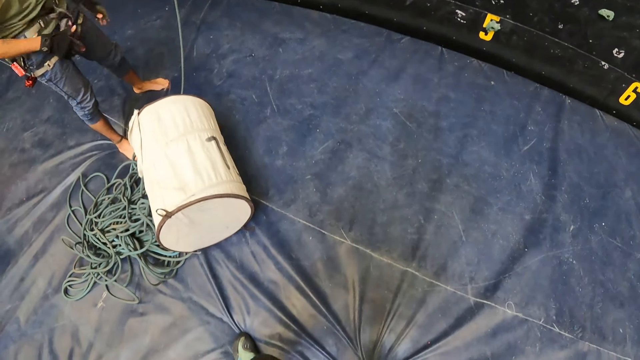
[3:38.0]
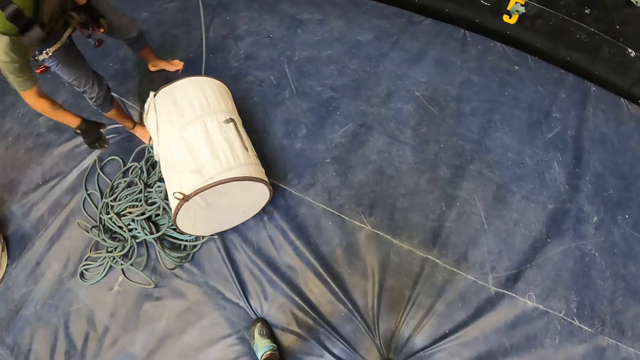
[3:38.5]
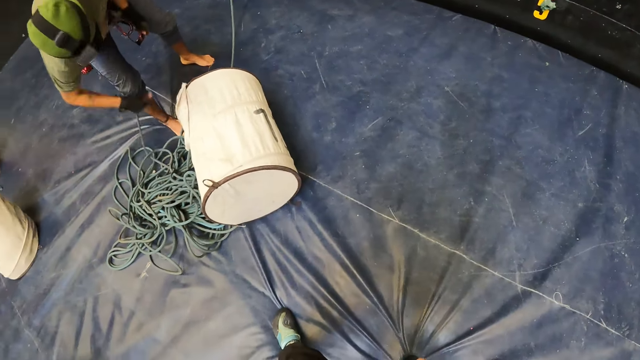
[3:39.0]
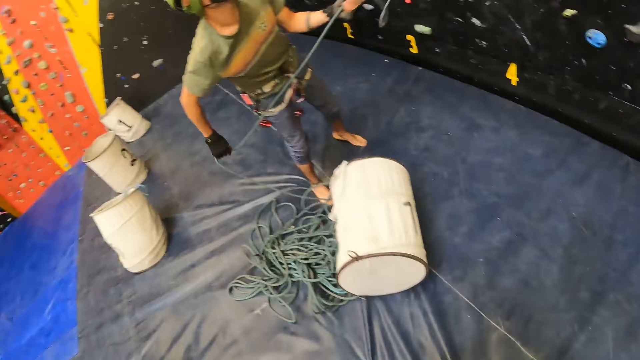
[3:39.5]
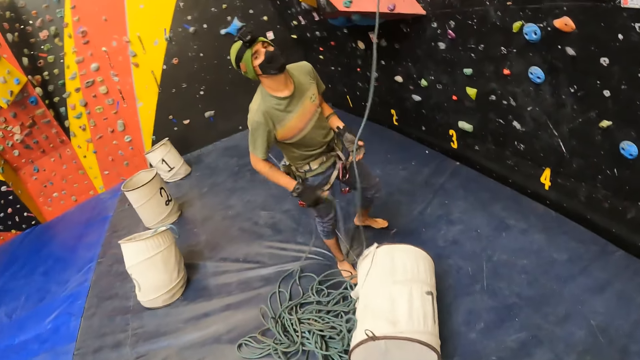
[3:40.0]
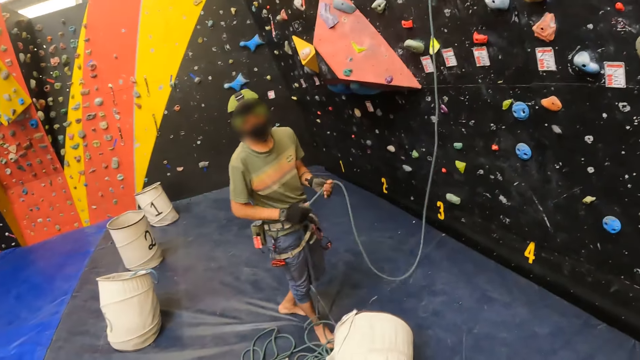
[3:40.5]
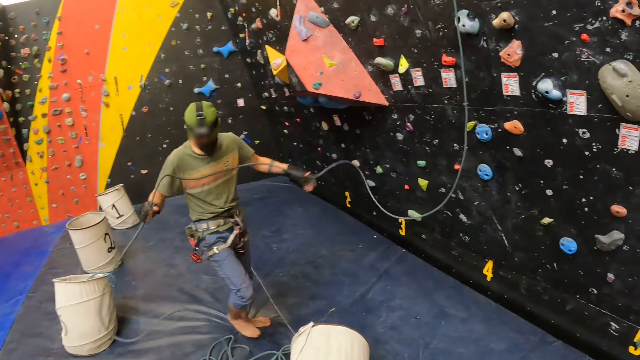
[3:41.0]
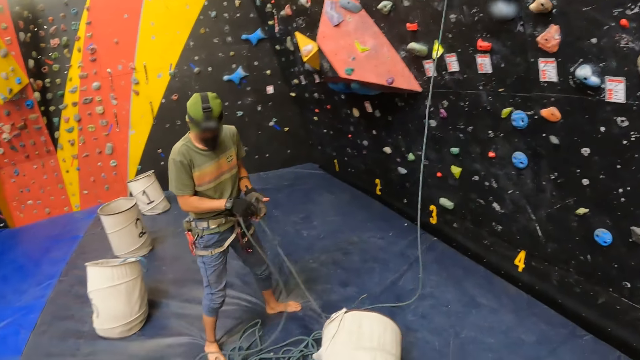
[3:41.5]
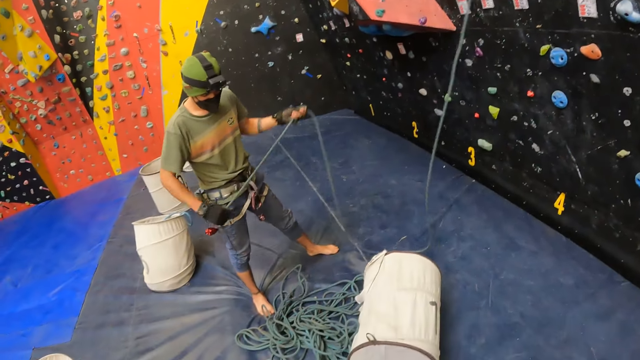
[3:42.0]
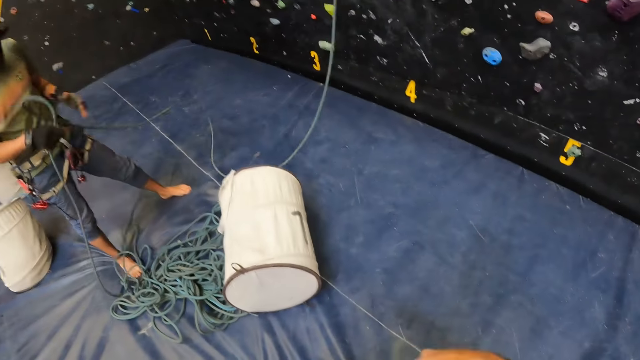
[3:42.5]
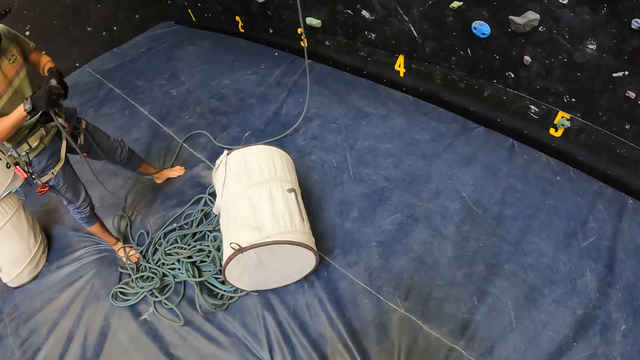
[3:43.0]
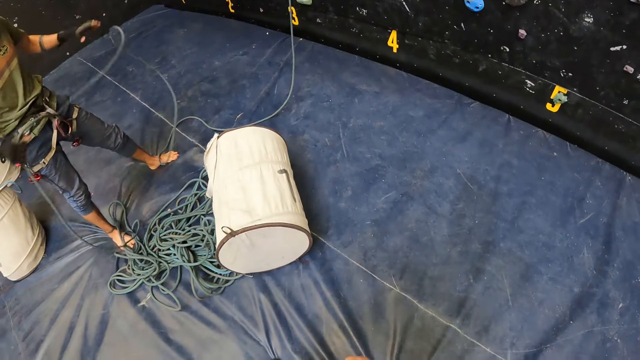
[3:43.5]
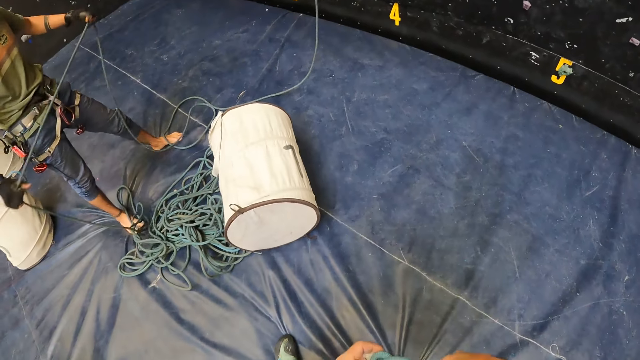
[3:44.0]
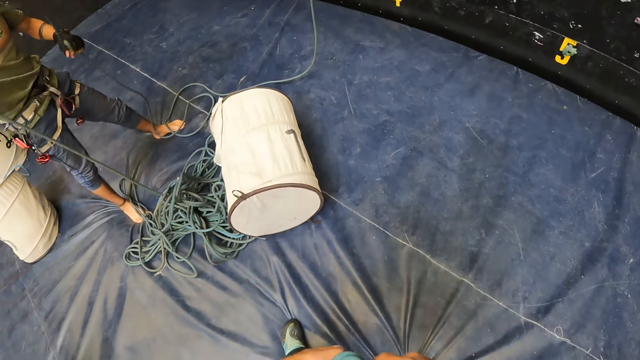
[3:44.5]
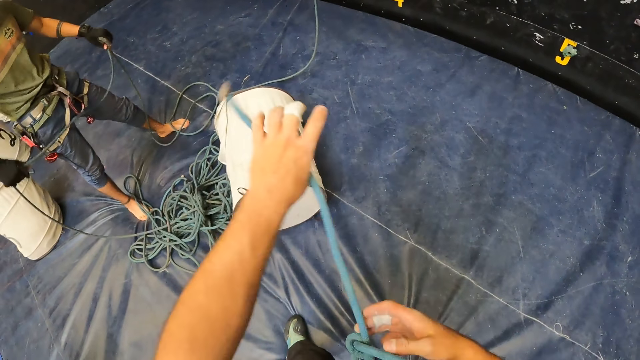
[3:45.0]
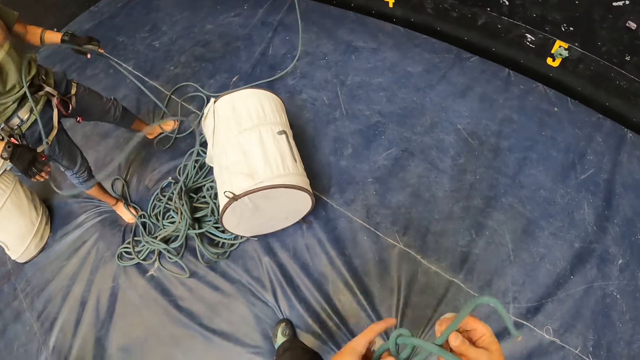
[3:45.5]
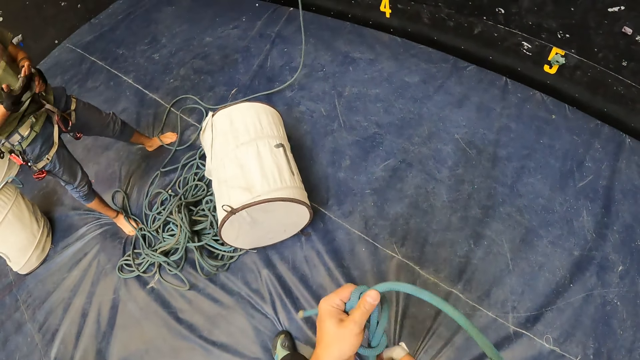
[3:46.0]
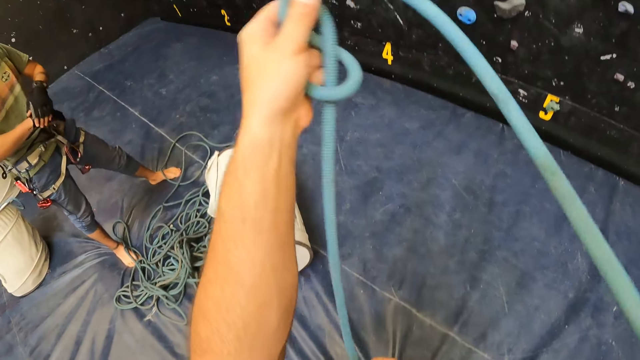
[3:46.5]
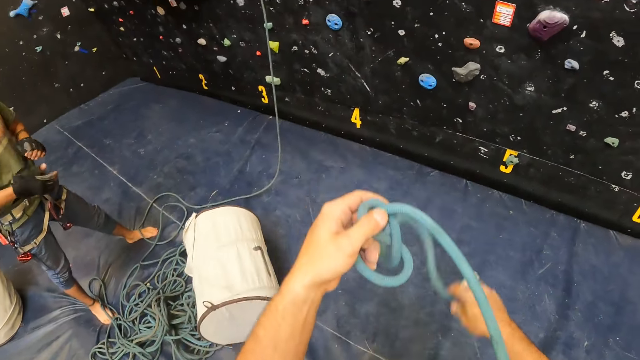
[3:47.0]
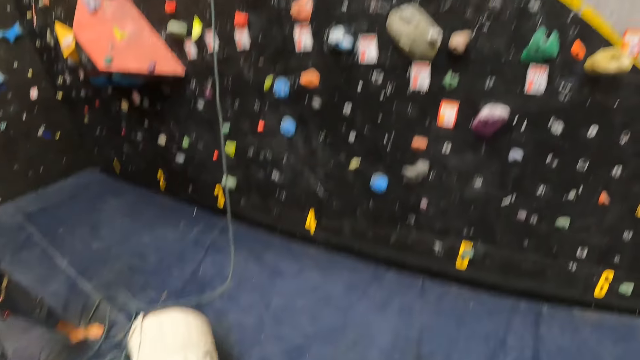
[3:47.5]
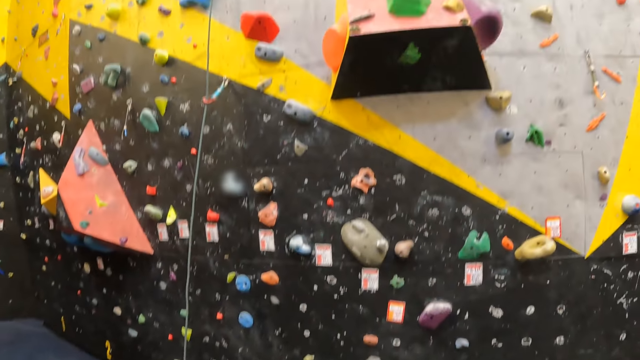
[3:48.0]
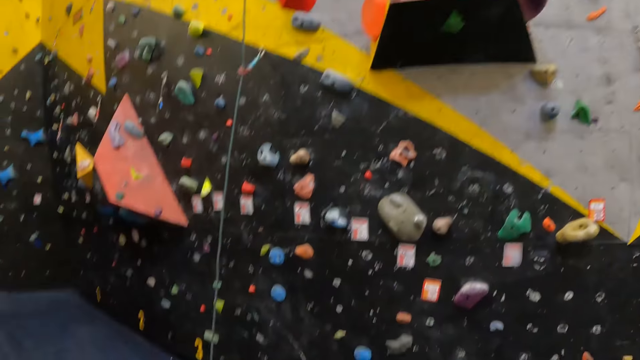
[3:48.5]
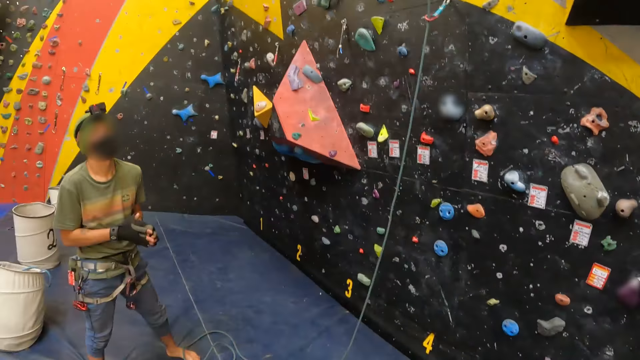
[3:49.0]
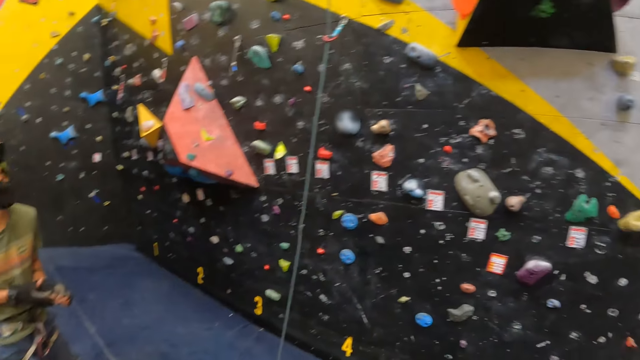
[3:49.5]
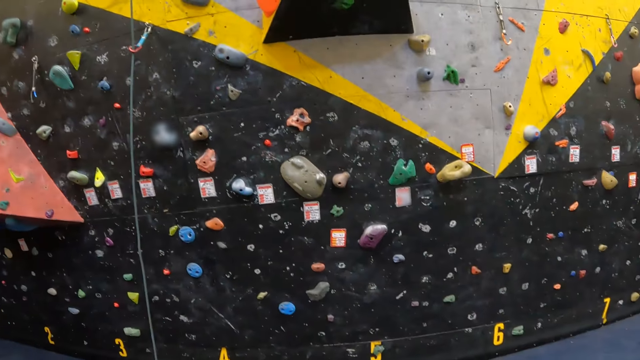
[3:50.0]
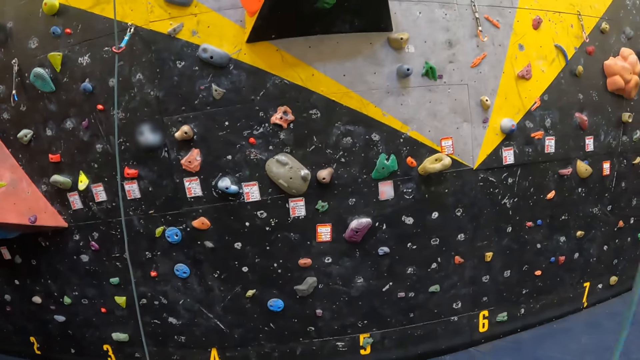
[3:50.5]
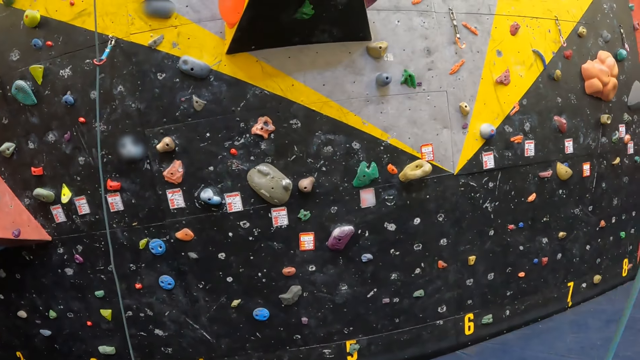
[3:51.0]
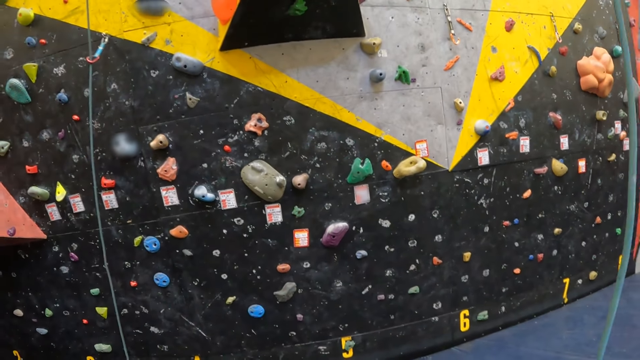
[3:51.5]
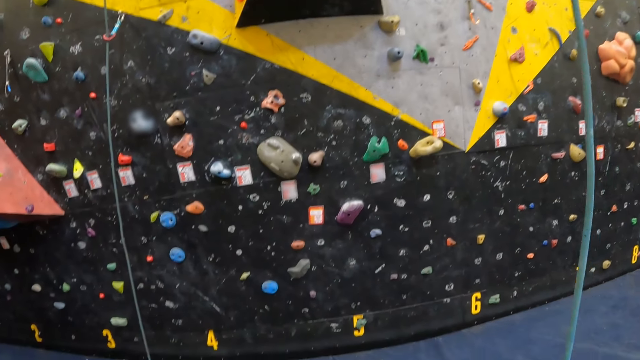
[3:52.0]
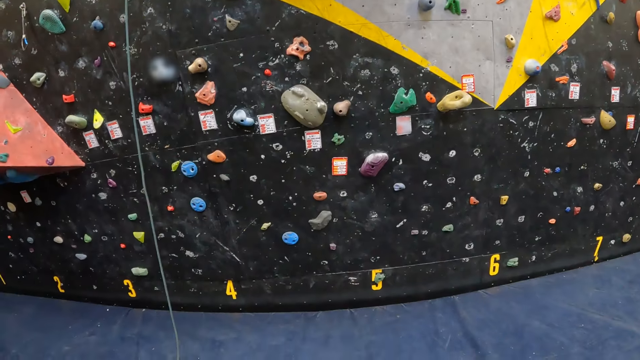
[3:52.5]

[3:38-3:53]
A man picks up the rope and pulls the rope. The camera wearer pulls the rope. They pull the rope again. They look around. The man puts his hands together.

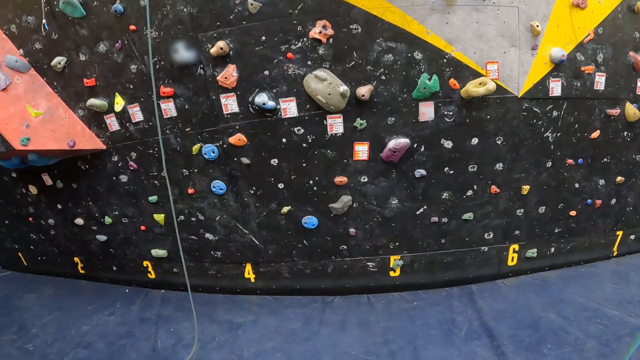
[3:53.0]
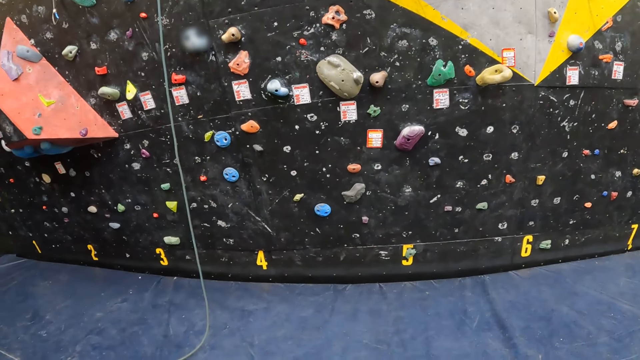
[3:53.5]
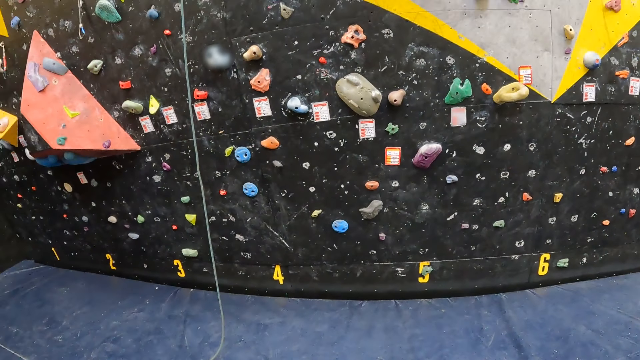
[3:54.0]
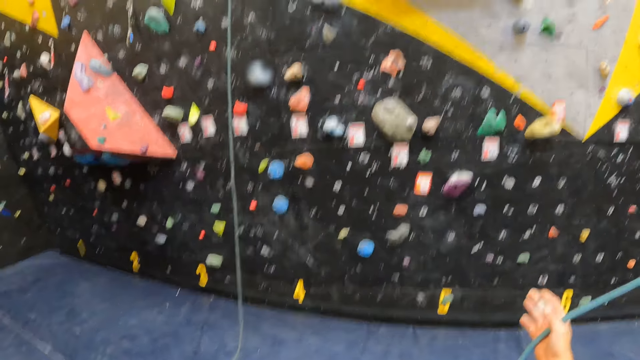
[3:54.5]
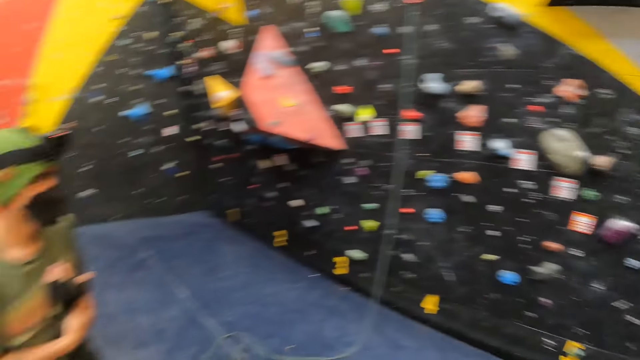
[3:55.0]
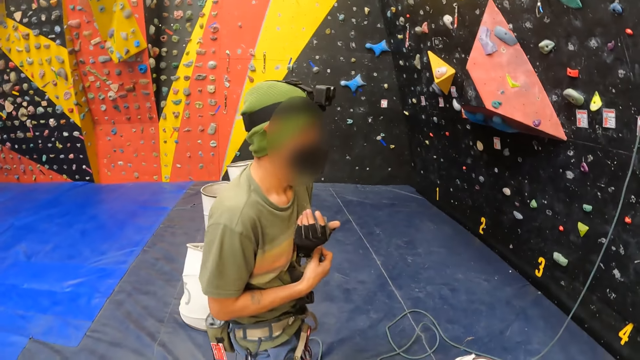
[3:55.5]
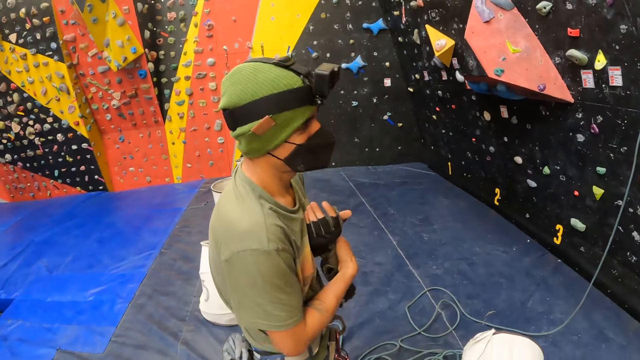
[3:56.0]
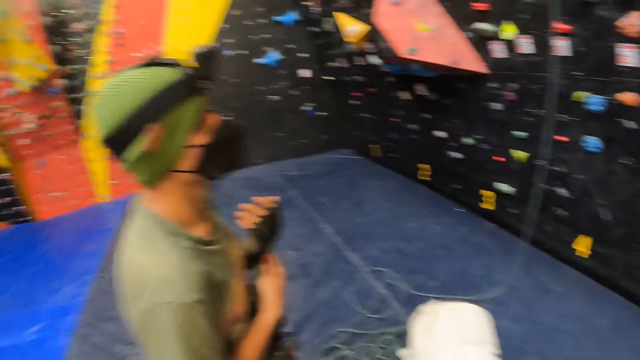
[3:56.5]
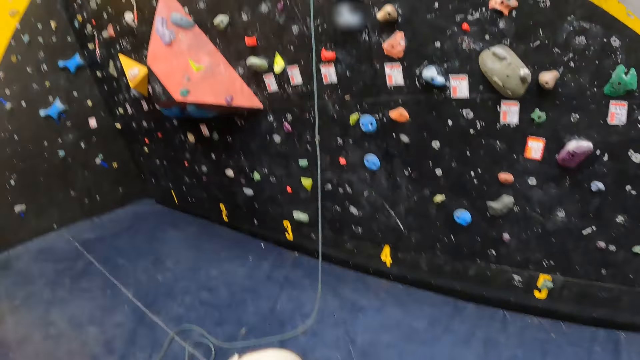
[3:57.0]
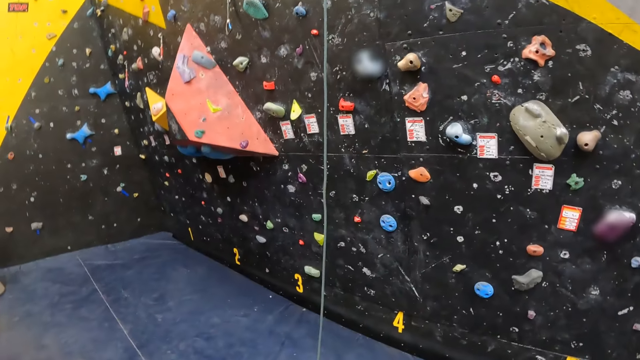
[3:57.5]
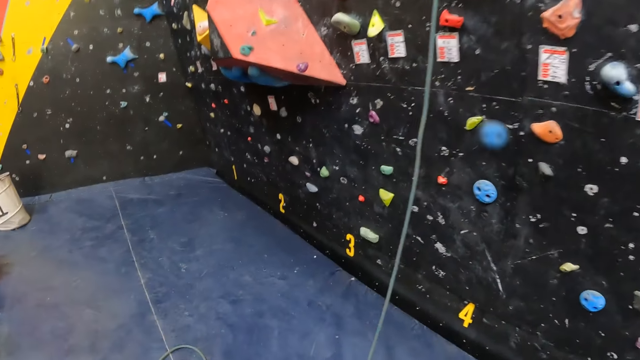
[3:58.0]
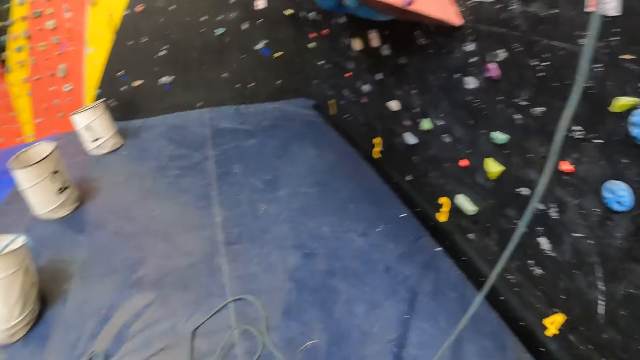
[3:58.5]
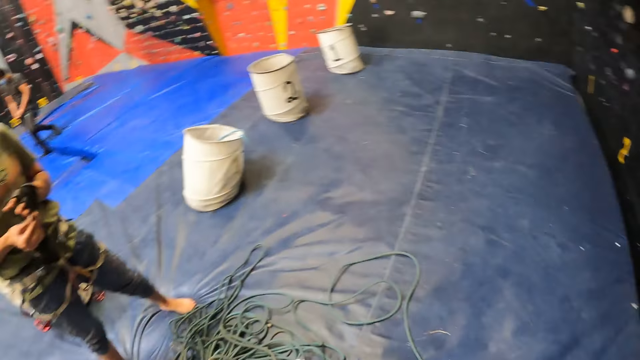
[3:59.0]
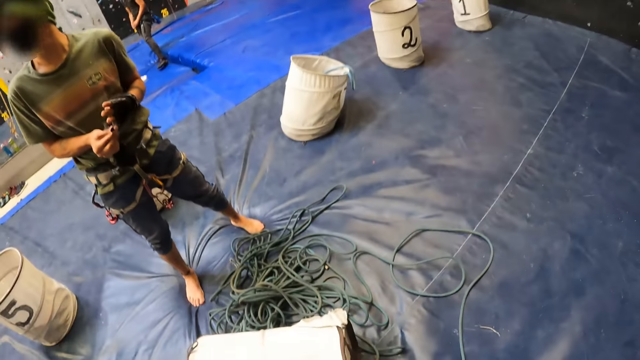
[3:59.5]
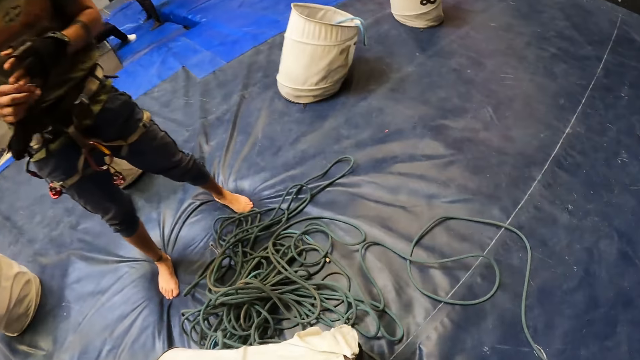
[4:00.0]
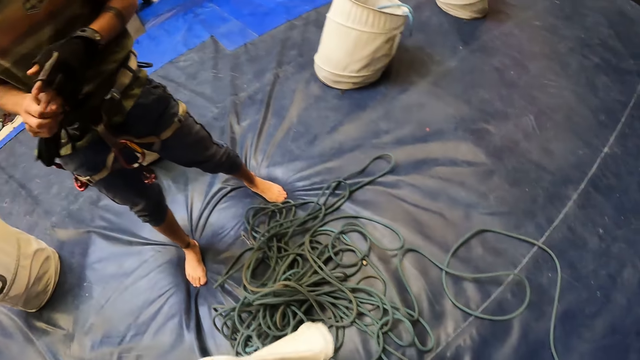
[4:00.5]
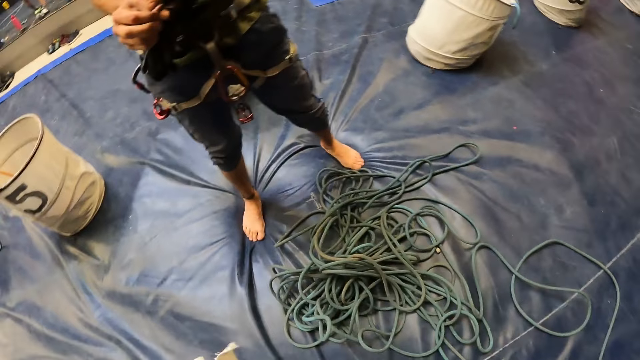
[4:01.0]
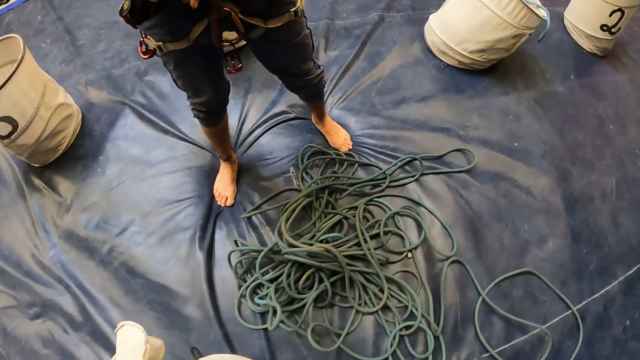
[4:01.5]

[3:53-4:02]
The camera wearer holds the rope. A man removes his glove. The camera wearer talks to the man. They walk towards the wall. The man removes his glove. The camera wearer picks up the bucket rope.
